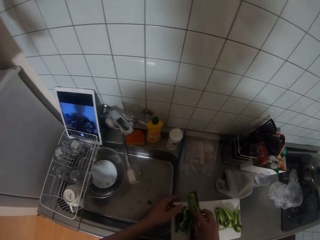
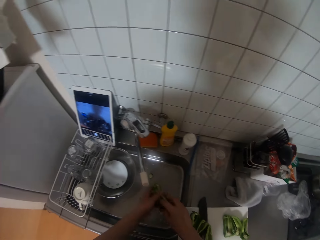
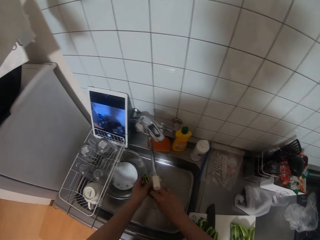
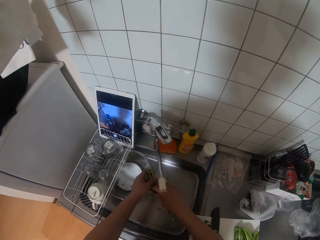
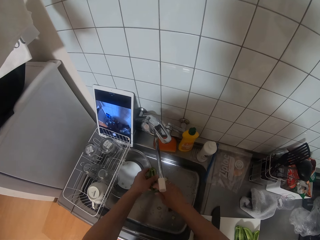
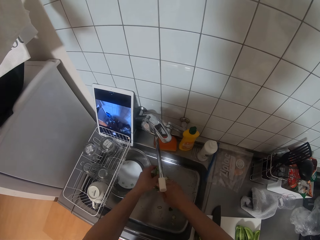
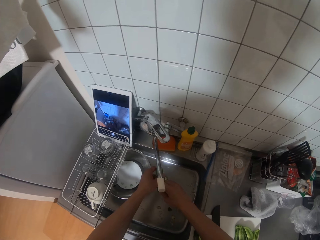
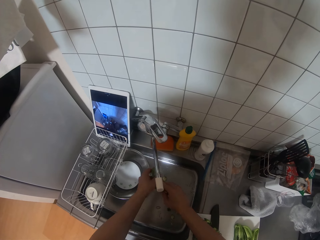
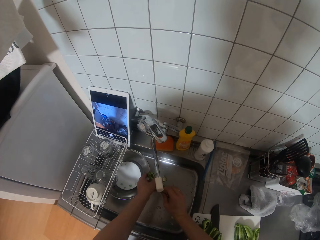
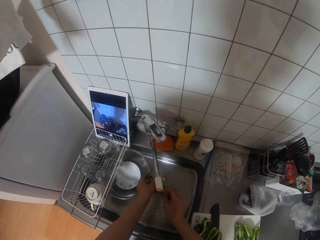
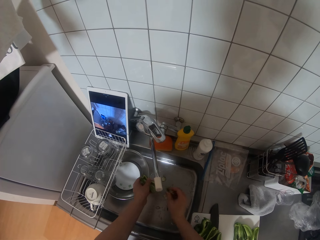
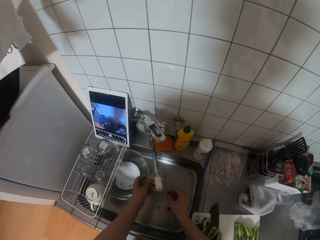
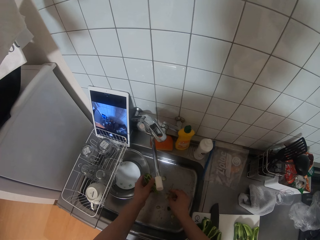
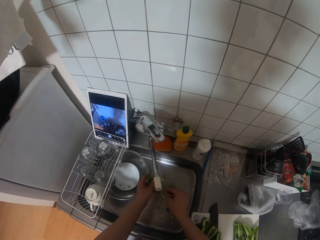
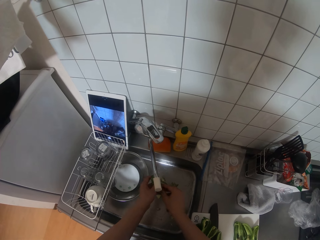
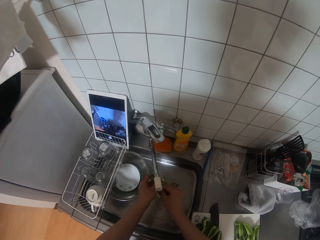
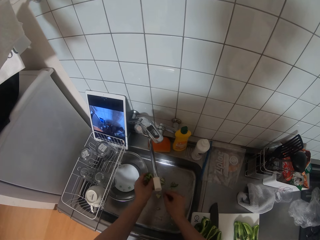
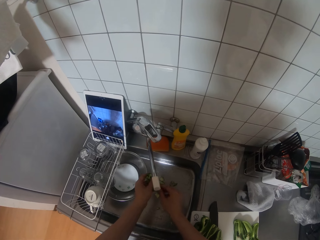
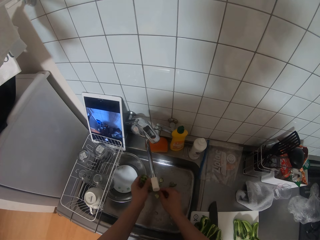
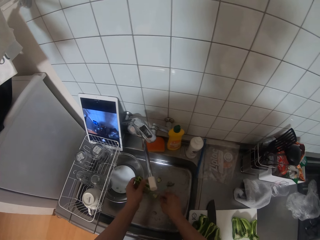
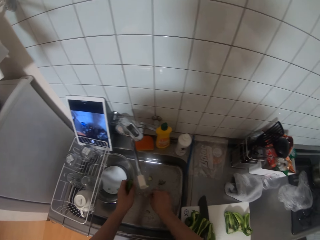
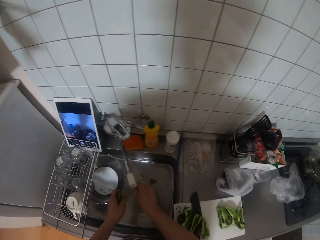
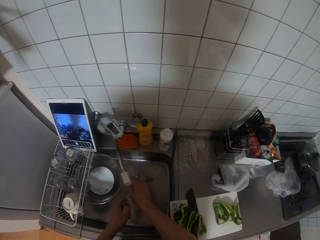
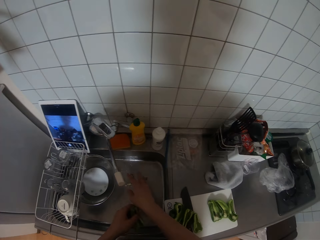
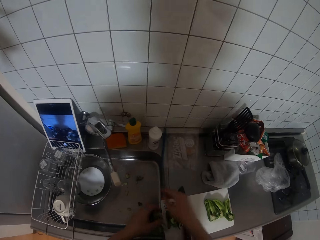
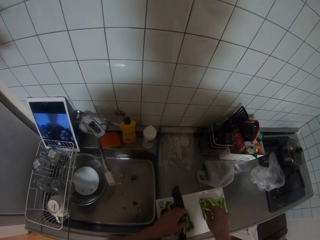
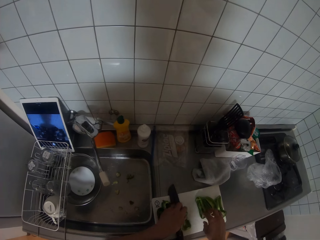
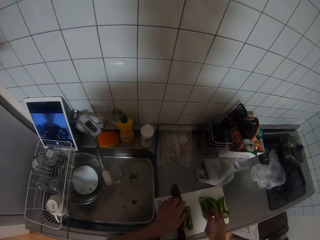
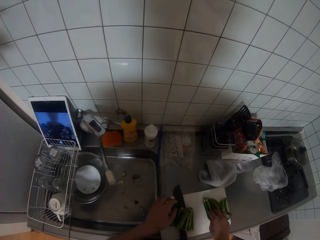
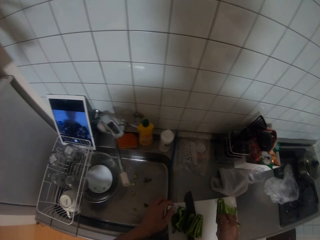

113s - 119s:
The camera wearer drops the washed pepper seed on the chopping board with her left hand. She picks another pepper seed from the chopping board with her right hand. She washes the pepper seed in her two hands under the tap water in the sink. She drops the washed pepper seed on the chopping board with her left hand.

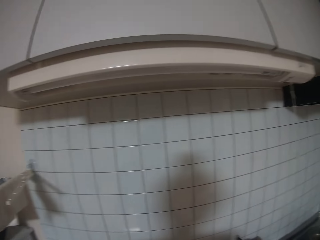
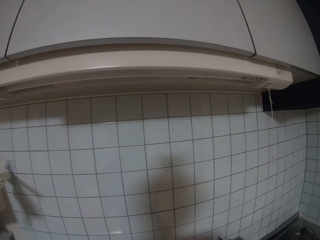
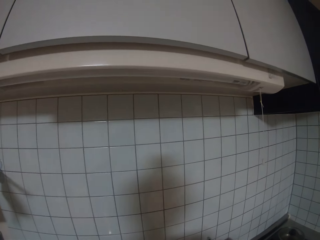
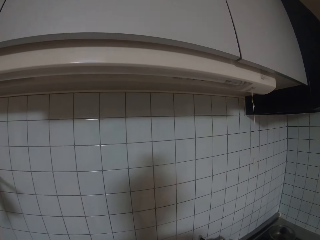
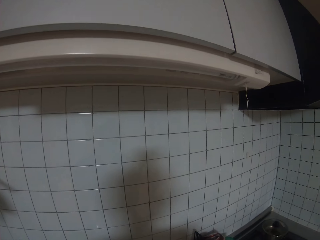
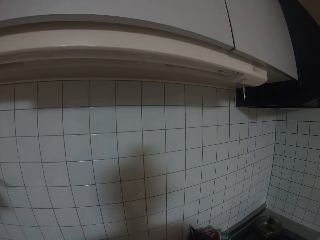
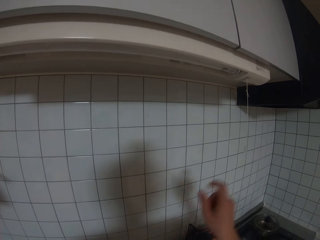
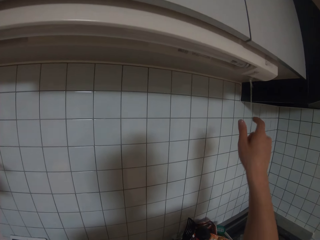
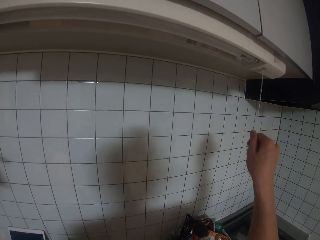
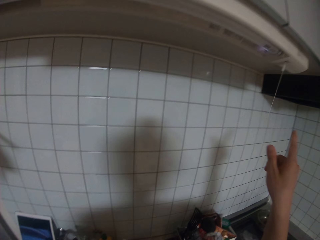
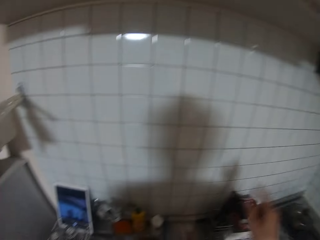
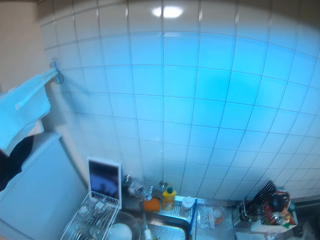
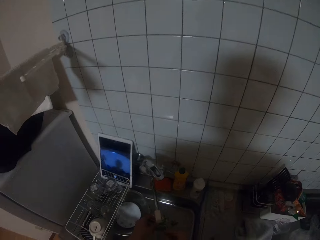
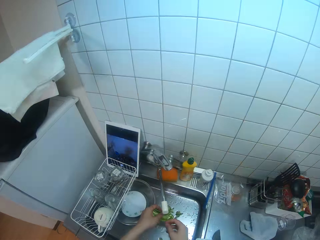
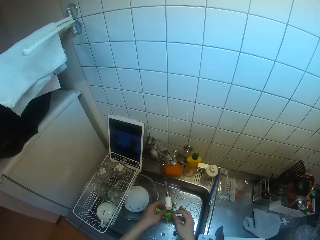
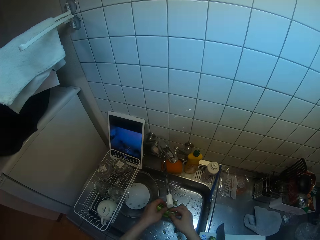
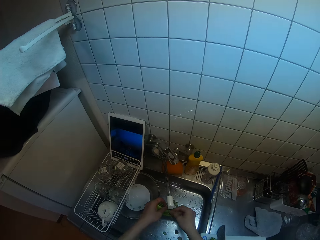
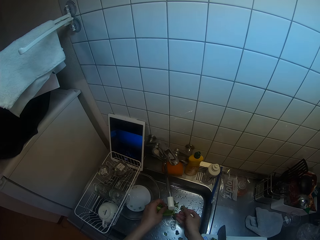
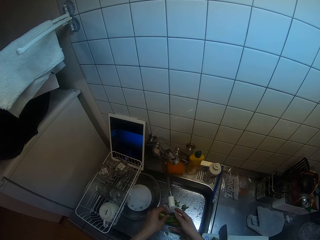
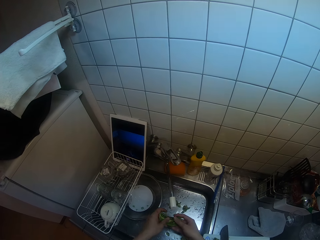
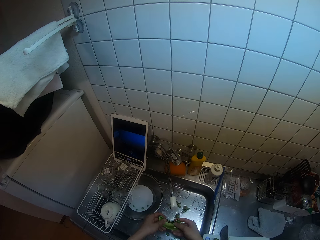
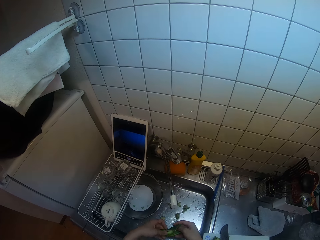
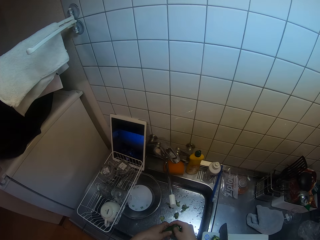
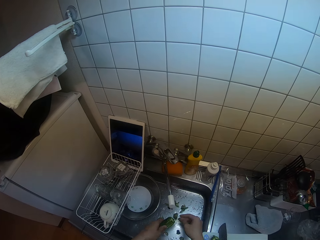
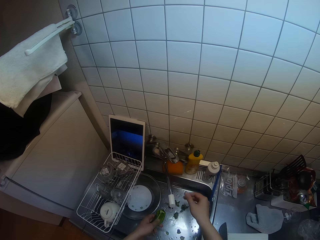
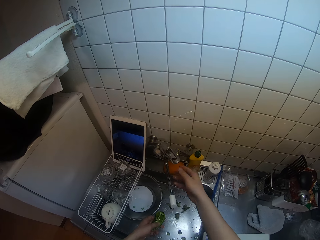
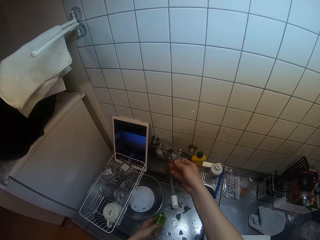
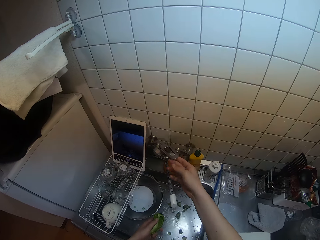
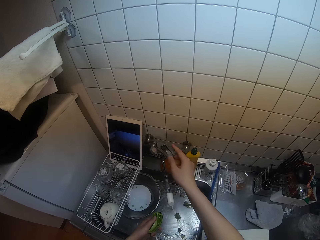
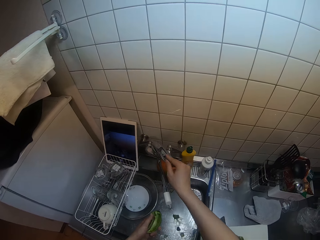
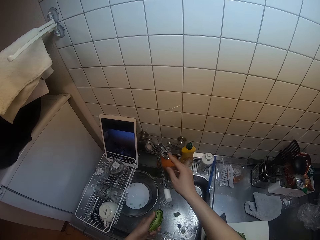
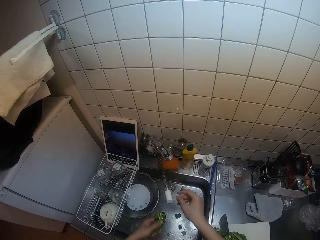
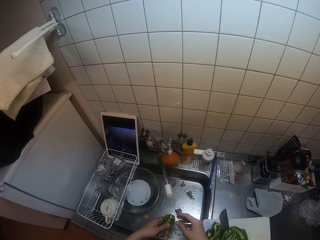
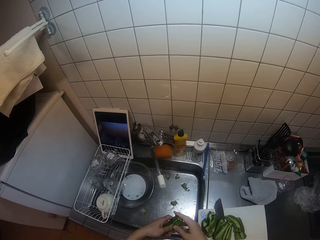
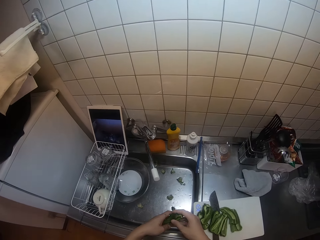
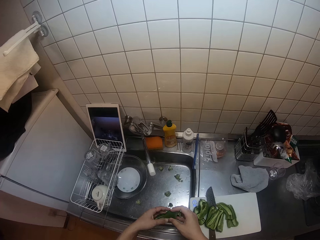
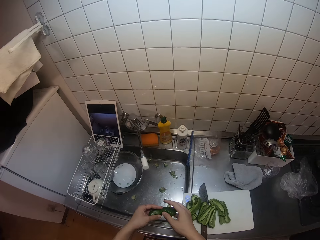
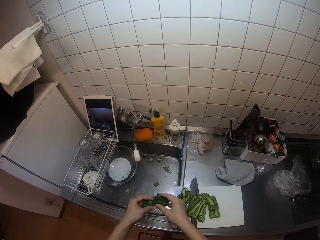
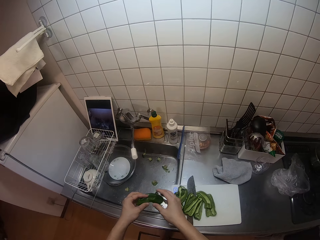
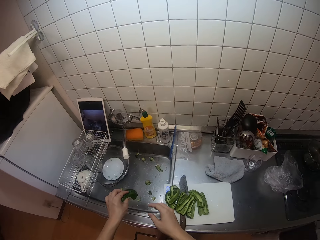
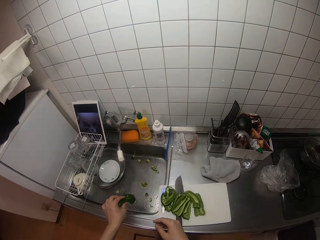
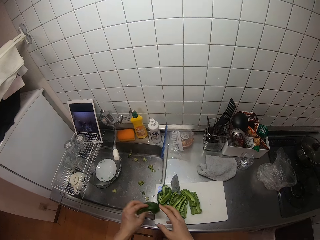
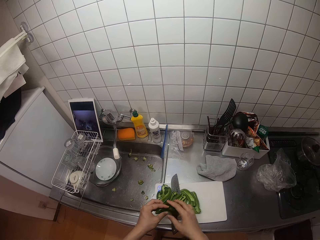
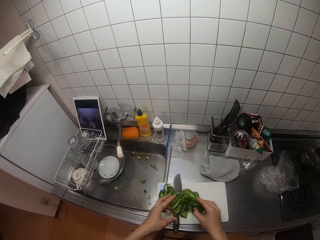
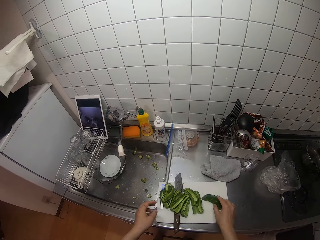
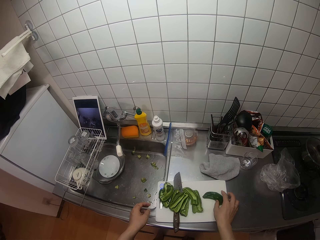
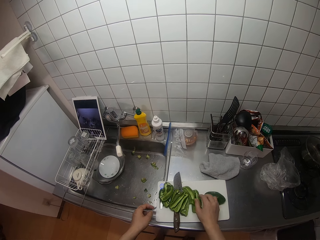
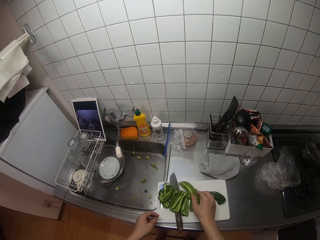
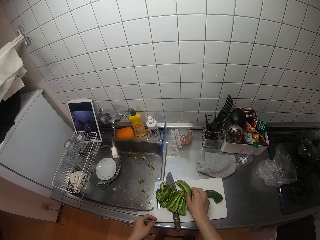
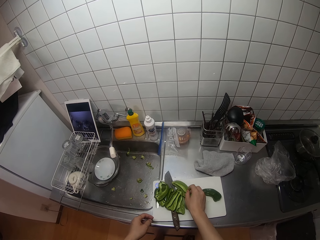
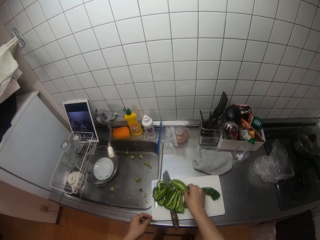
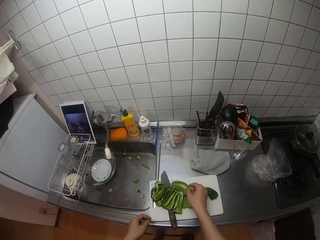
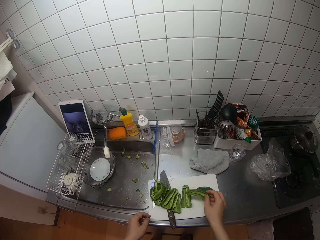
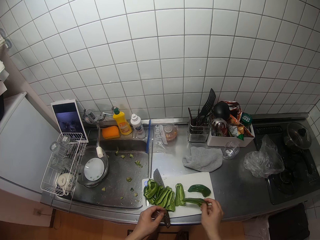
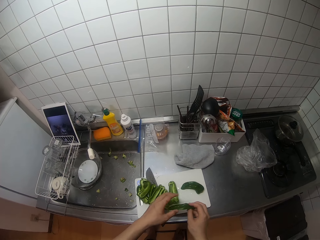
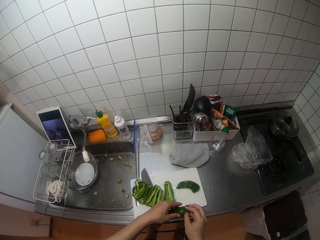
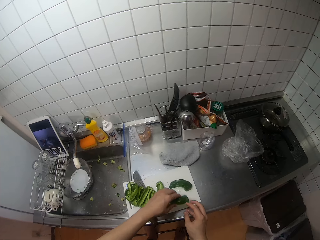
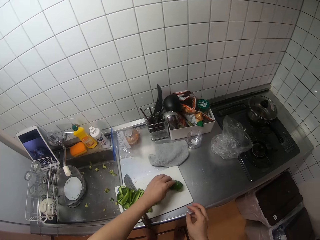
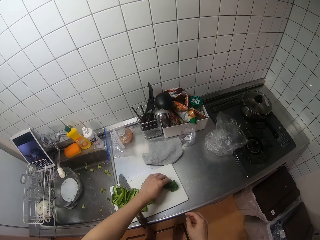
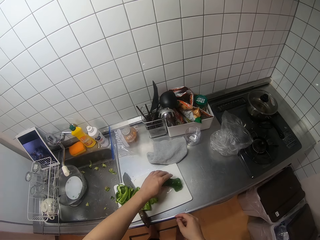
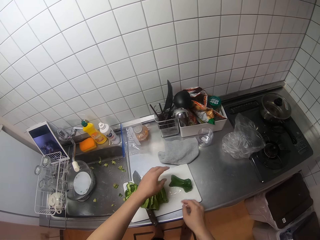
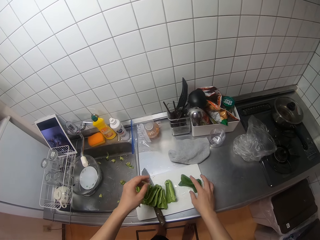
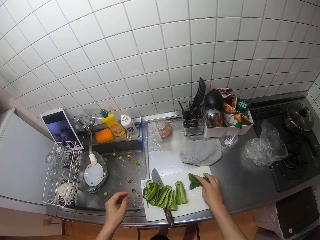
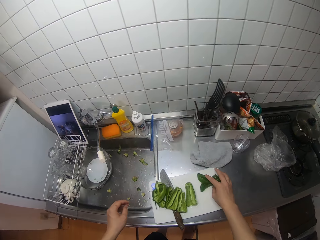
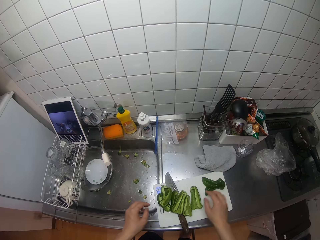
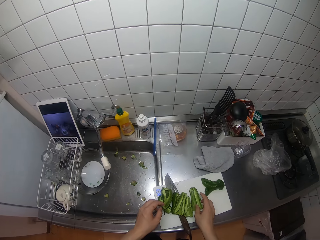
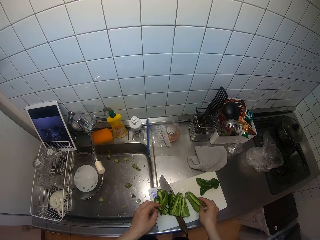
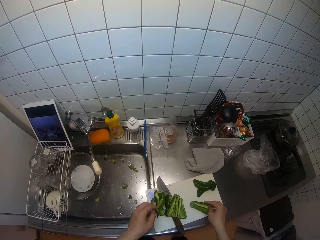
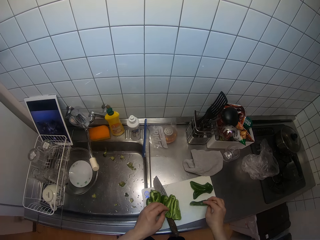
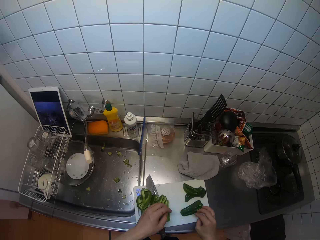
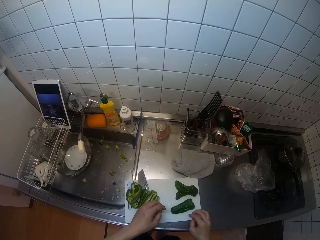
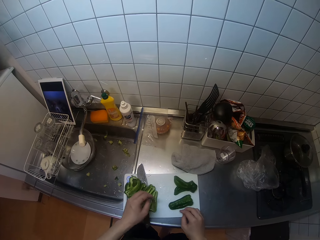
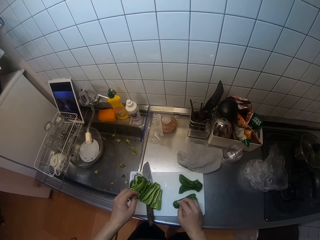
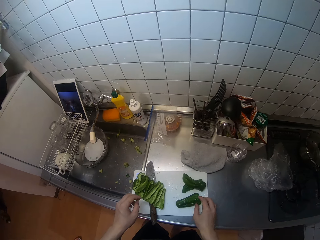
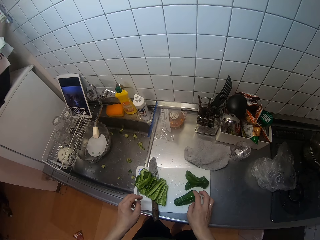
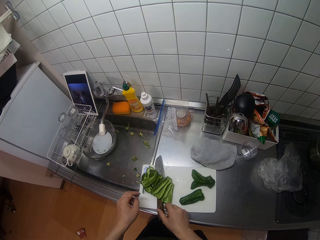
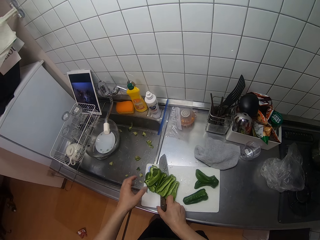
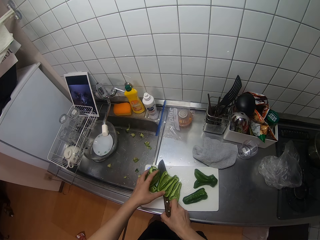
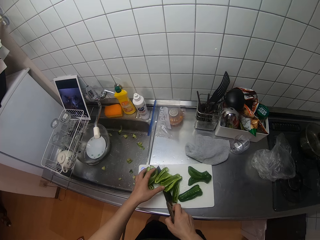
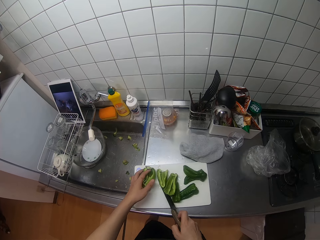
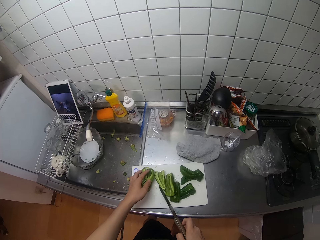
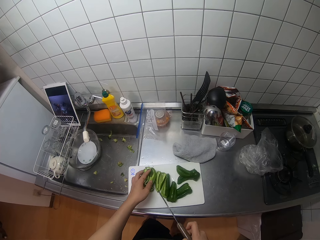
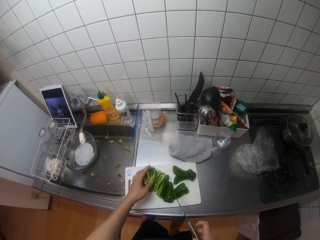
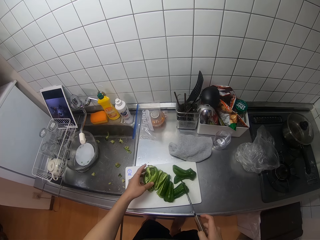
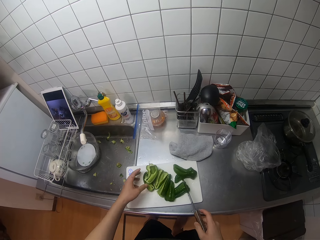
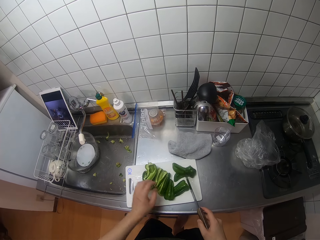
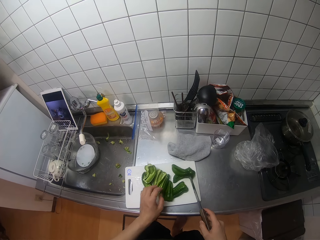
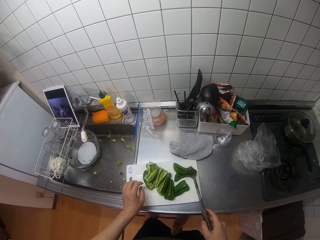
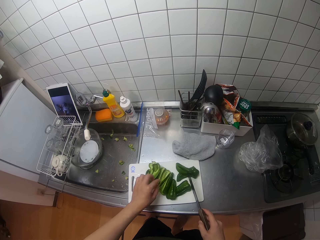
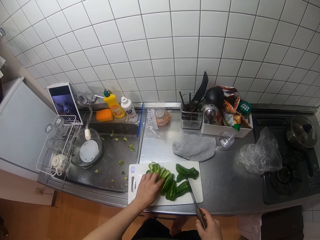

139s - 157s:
The camera wearer turns on a lamp with her right hand. She turns off the tap with her right hand. She puts the green pepper on the chopping board. She arranges the seeds on the chopping board with her two hands. She picks up a knife from the chopping board with her right hand.
